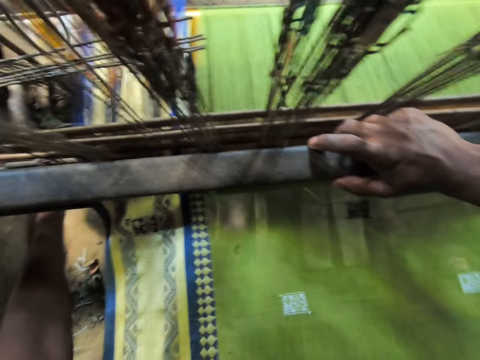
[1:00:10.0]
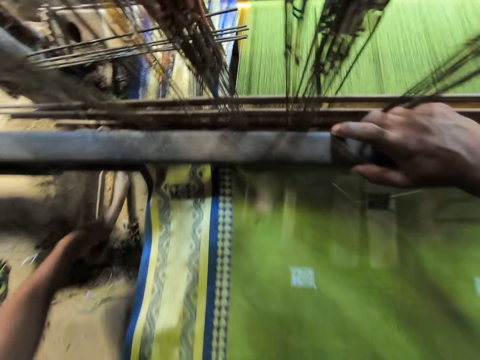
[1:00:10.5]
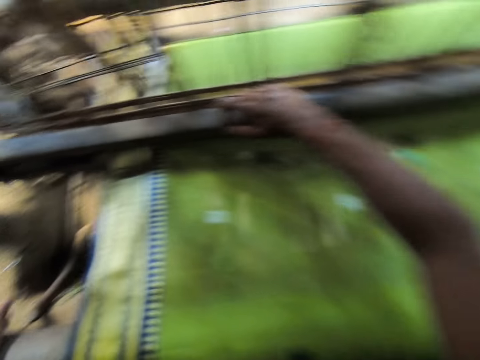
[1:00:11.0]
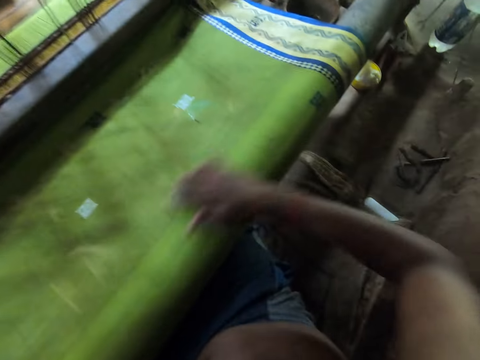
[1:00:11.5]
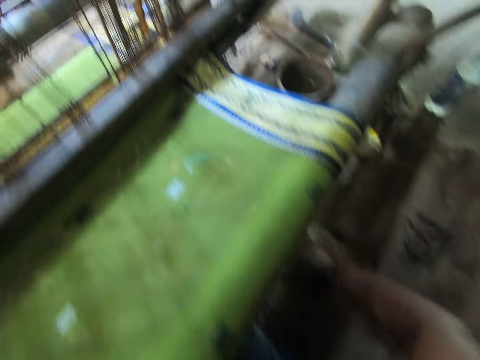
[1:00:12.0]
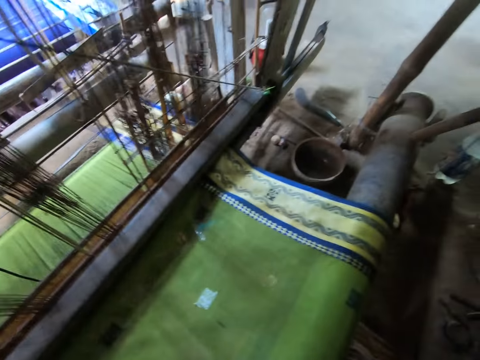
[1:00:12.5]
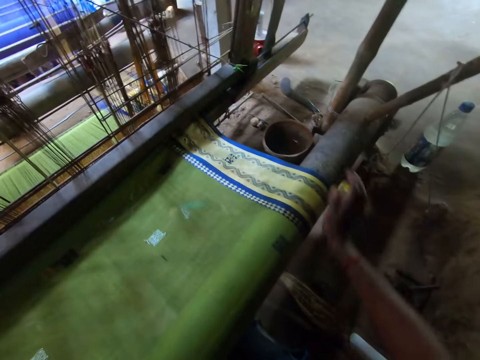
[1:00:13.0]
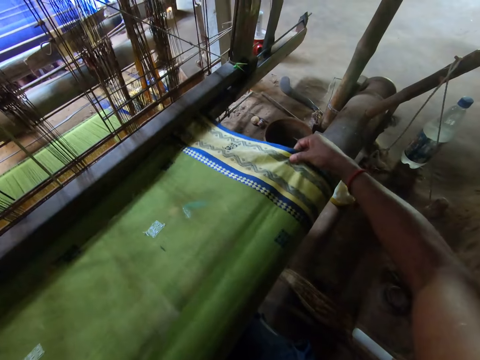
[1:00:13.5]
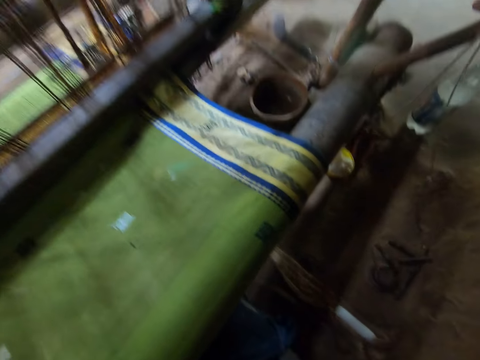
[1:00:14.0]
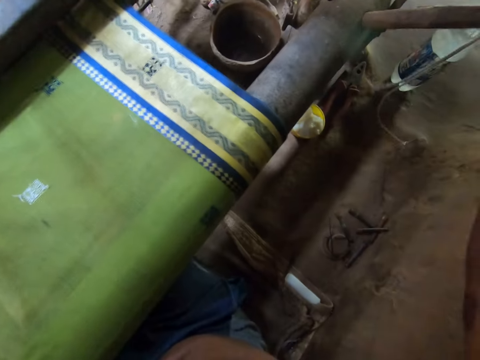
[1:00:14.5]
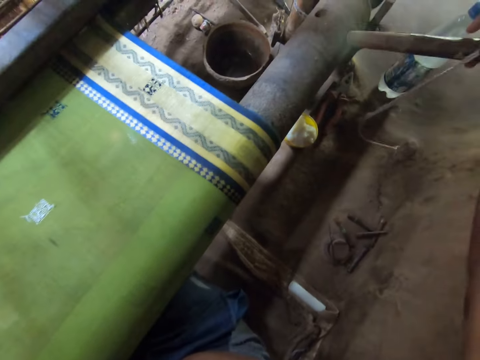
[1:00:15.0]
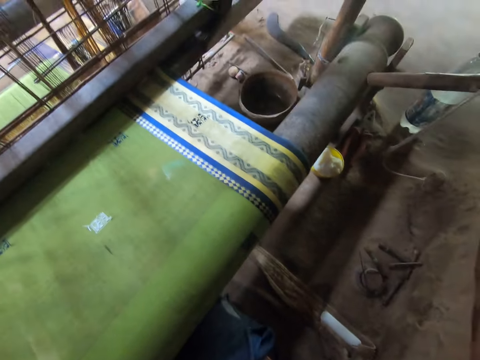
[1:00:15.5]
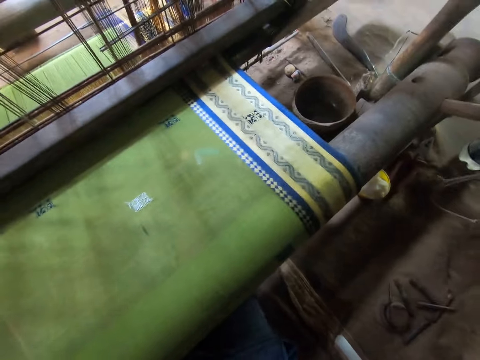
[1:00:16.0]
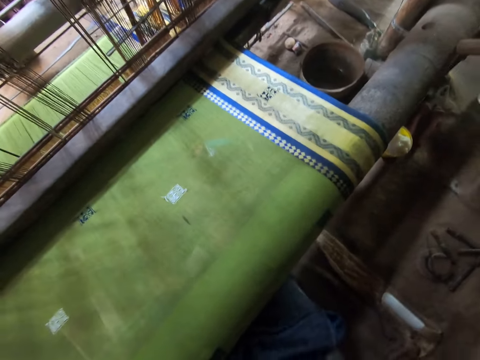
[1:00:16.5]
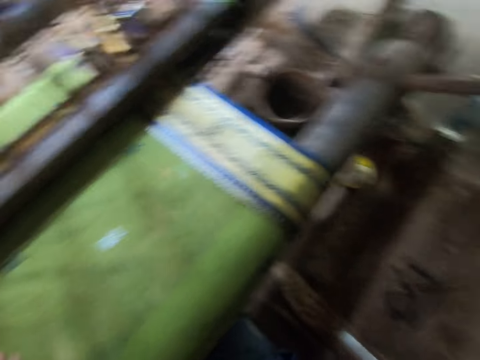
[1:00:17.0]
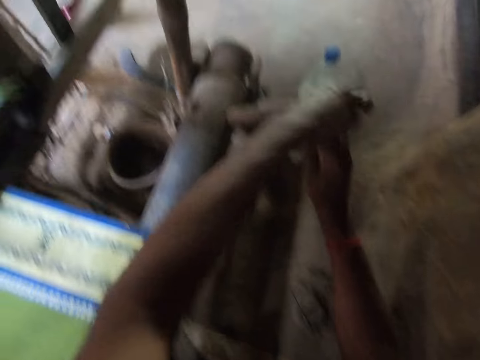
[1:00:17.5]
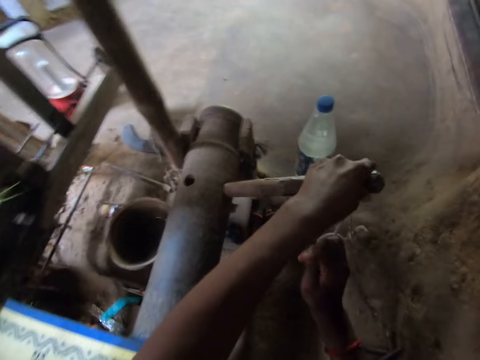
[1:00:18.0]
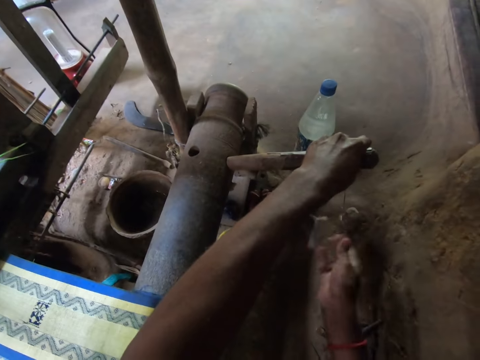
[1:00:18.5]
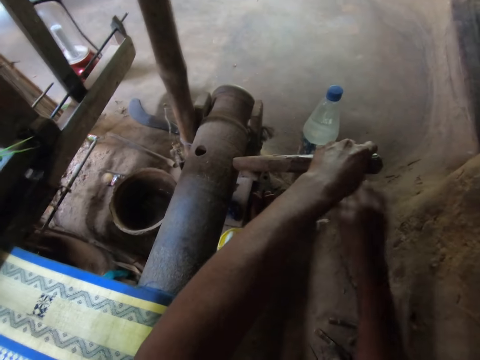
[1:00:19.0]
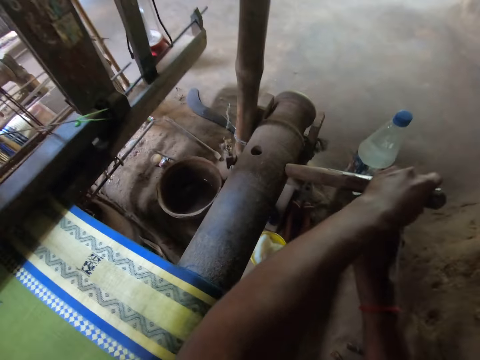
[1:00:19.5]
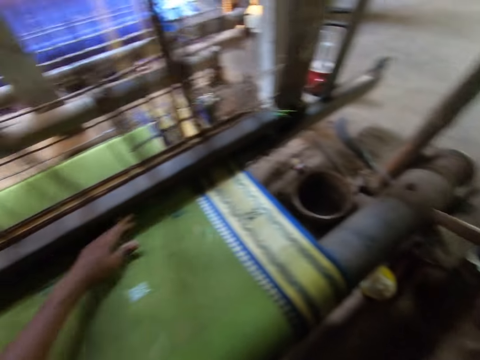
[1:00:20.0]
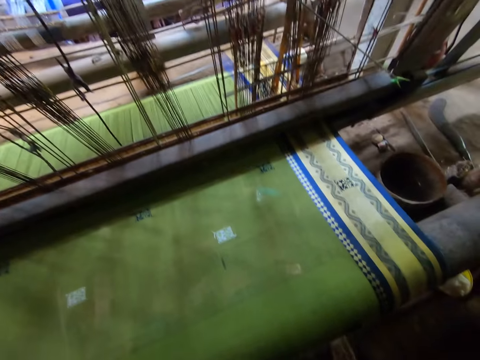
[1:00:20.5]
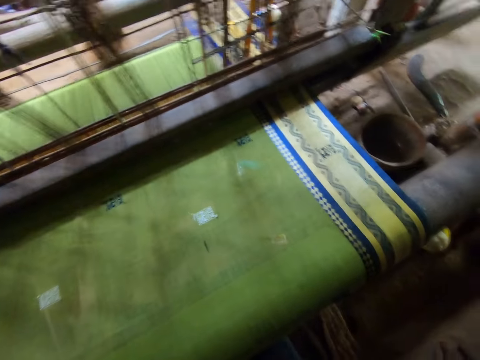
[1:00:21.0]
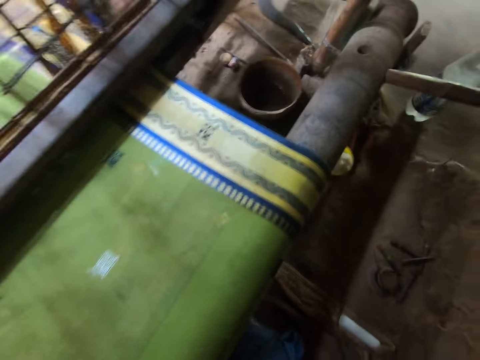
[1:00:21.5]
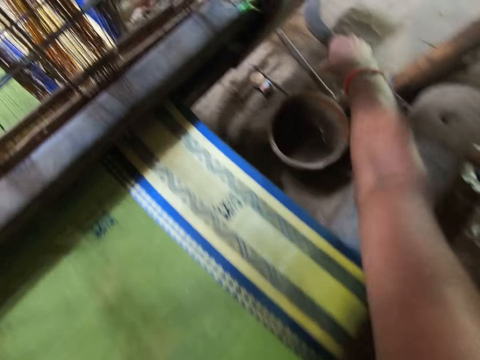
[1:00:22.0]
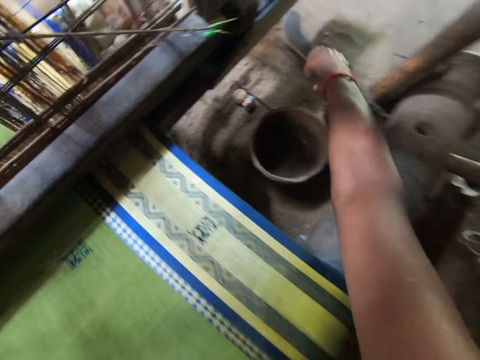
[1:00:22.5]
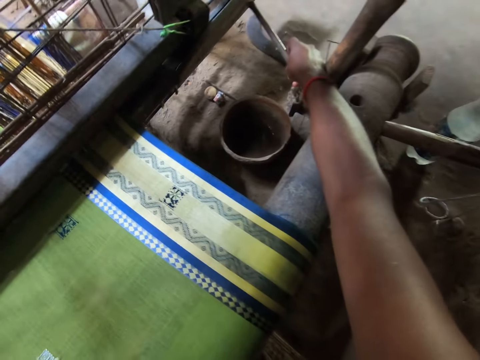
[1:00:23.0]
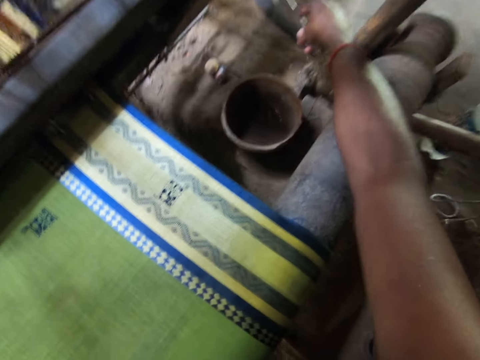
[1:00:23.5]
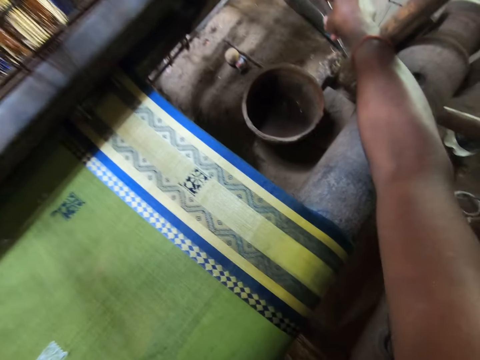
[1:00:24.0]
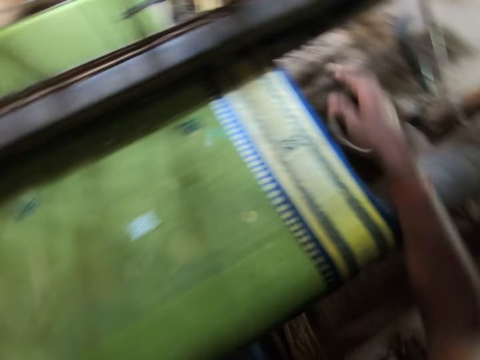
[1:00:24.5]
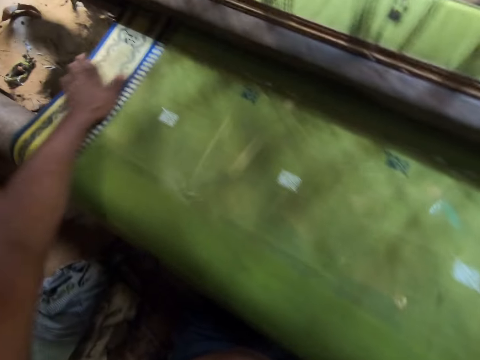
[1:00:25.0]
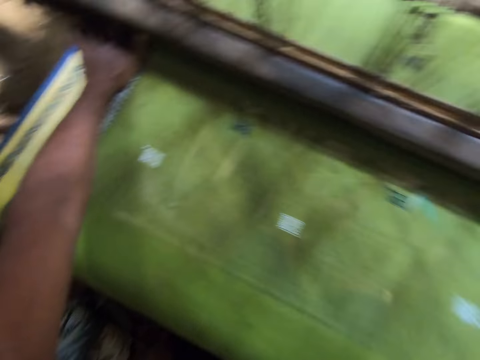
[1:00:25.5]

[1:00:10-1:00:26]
The camera wearer picks up the stick. He adjusts the piece of cloth with his right hand. He pulls the stick in the ratchet wheel with his right hand. He adjusts the rope on the stick in the ratchet wheel with his hands. He fixes the machine. He picks up the stick from the floor with his right hand. He fixes the stick with the batten with his right hand.

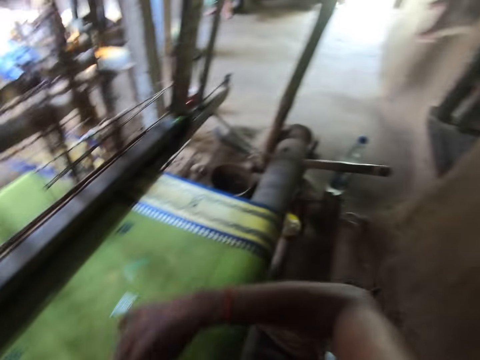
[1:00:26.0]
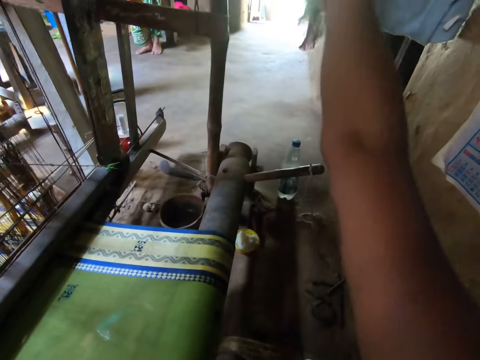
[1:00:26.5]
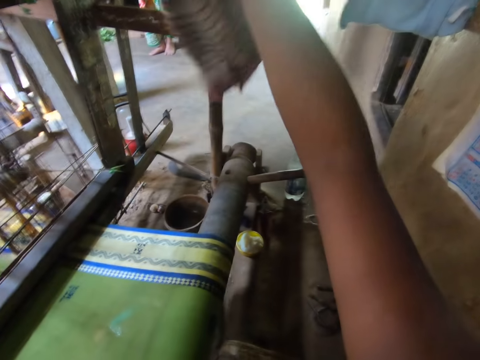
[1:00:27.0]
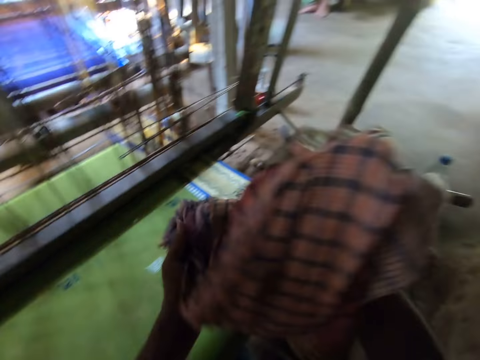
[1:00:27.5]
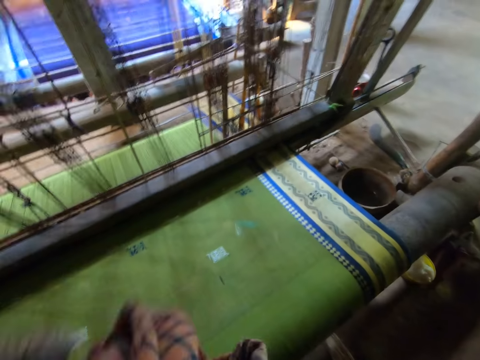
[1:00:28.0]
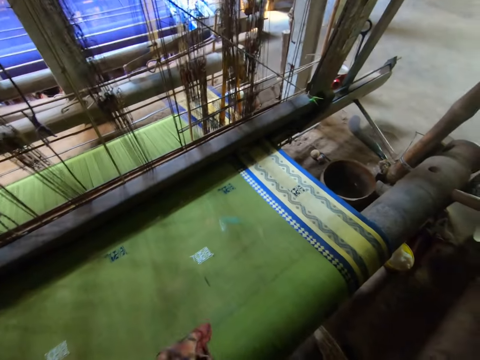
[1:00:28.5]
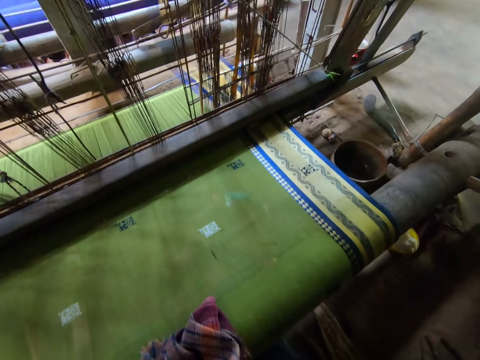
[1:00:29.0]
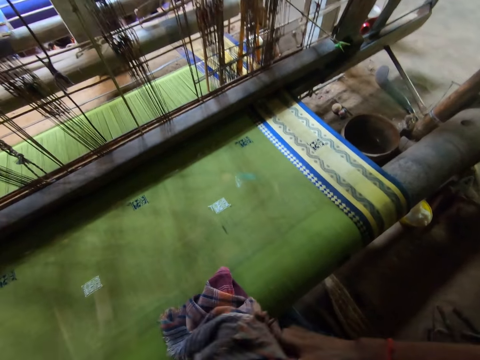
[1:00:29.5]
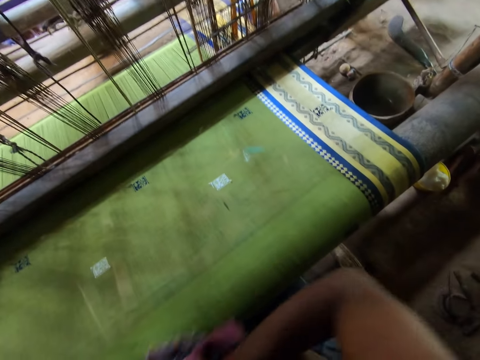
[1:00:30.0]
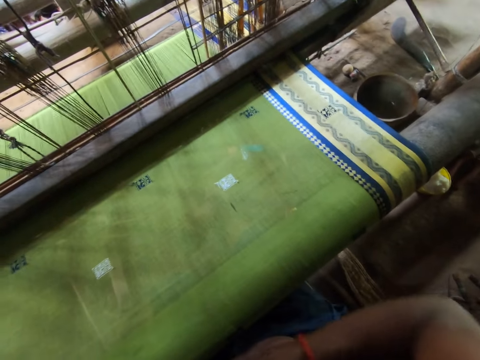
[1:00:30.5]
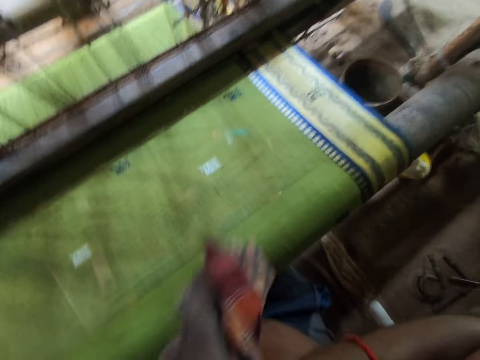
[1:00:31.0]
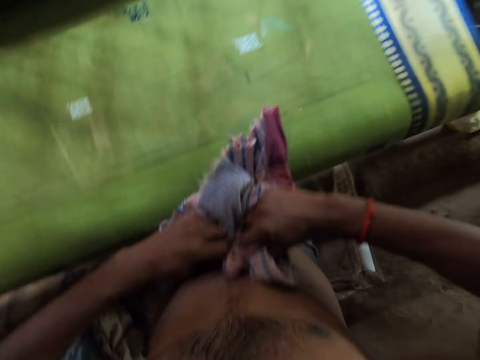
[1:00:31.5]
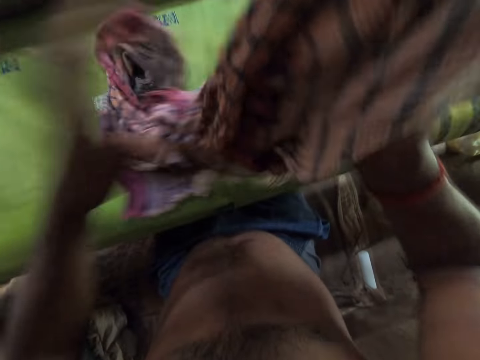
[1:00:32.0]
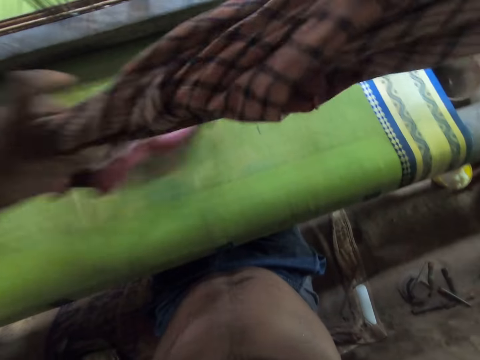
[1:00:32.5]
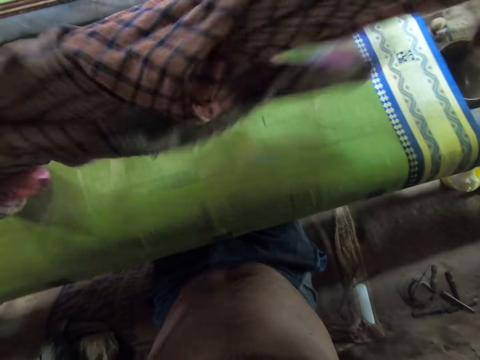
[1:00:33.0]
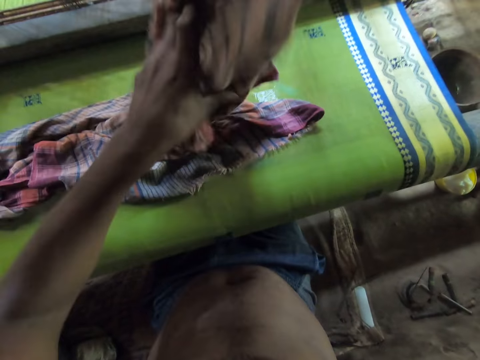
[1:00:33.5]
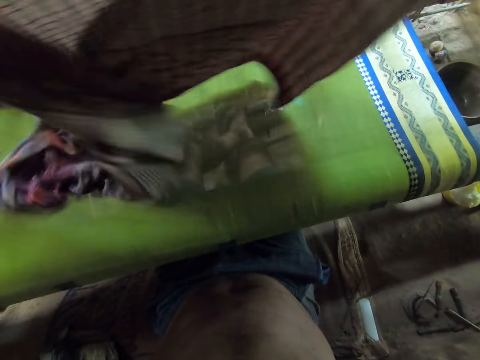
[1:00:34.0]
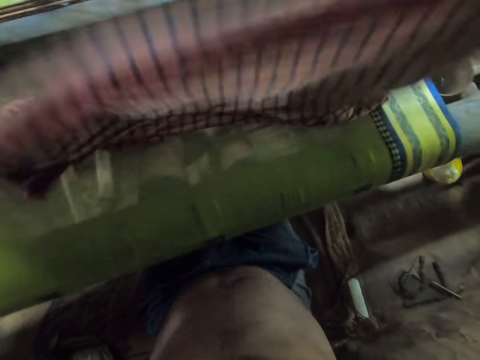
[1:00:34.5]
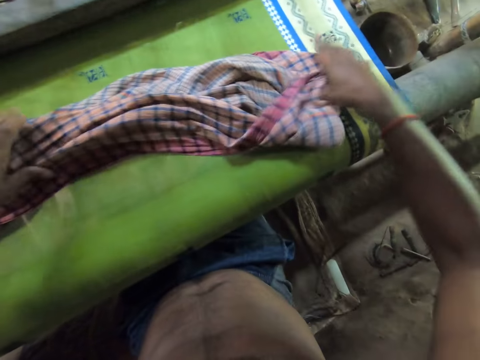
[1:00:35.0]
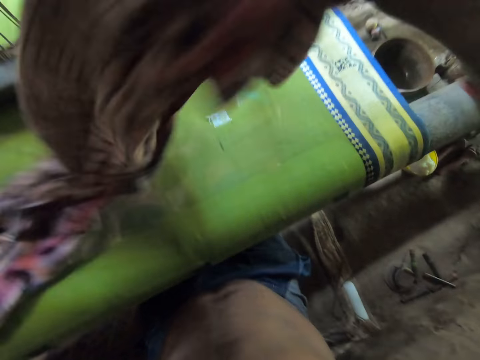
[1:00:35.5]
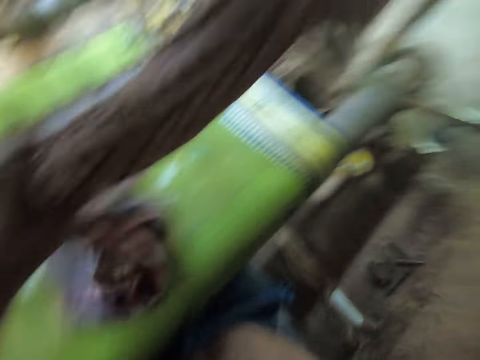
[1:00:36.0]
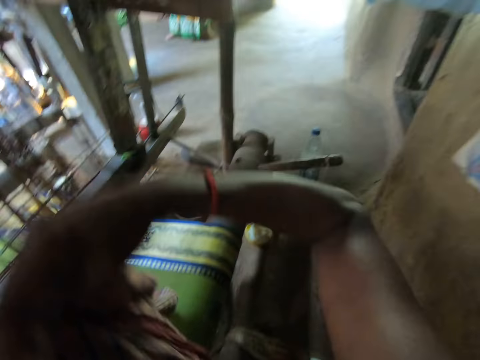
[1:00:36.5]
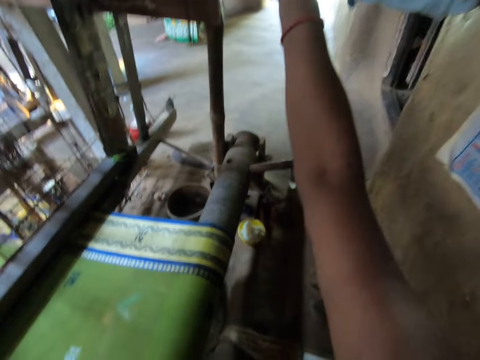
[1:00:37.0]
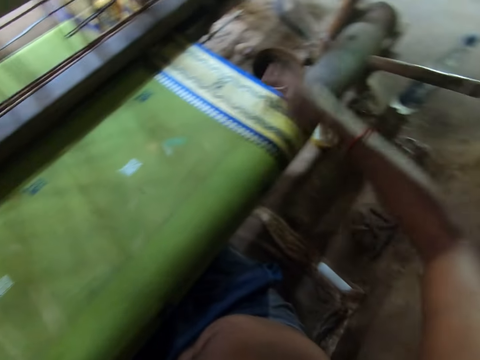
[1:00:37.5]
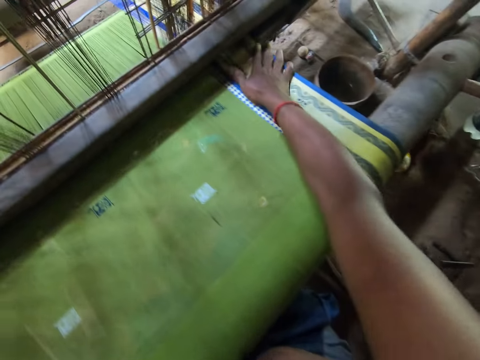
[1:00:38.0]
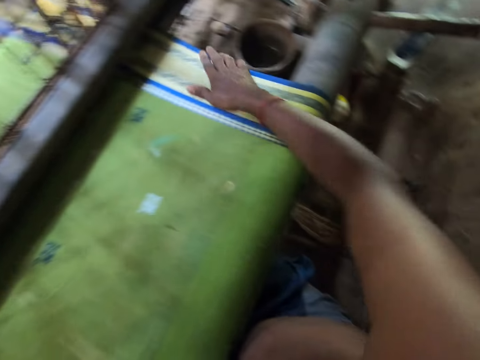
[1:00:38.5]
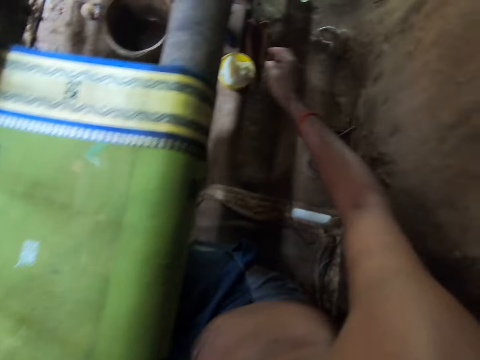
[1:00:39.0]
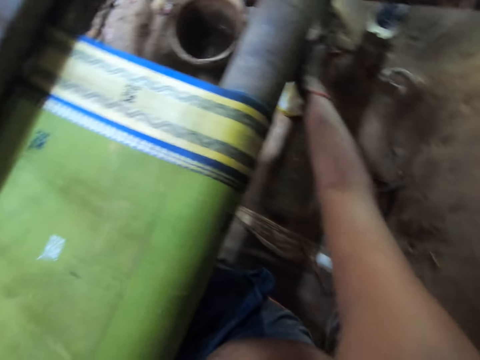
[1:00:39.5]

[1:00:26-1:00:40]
The camera wearer picks up a piece of cloth with his right hand. He wipes his body with the piece of cloth in his hands. He wipes his hands. He spreads out the piece of cloth in his hands. He throws the cloth in his hands on the hanger. He adjusts the batten with his right hand. He picks up a fabric from the ground with his right hand.
